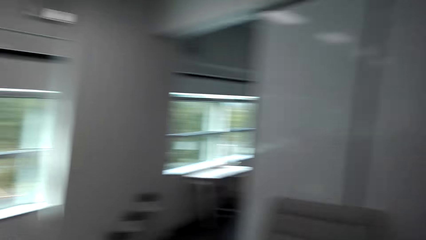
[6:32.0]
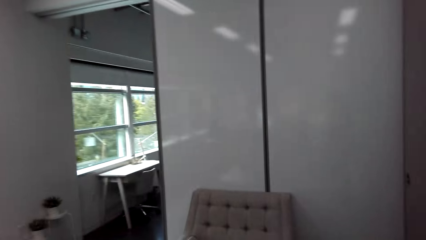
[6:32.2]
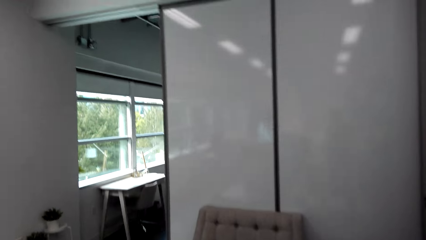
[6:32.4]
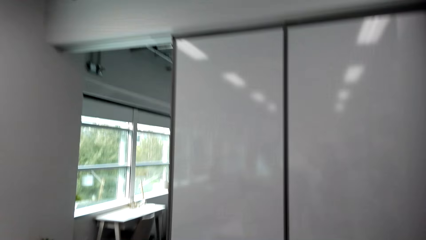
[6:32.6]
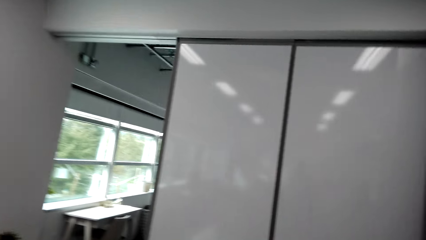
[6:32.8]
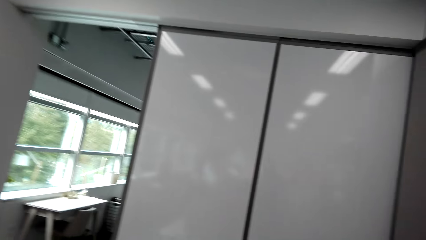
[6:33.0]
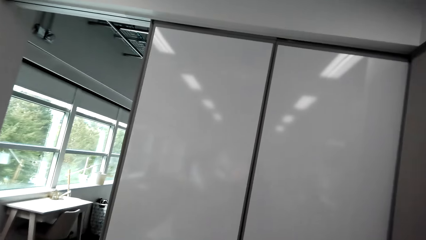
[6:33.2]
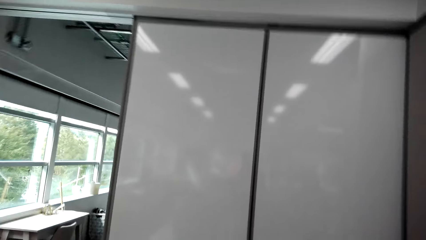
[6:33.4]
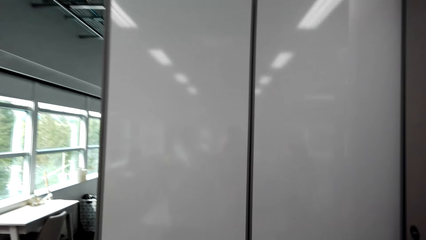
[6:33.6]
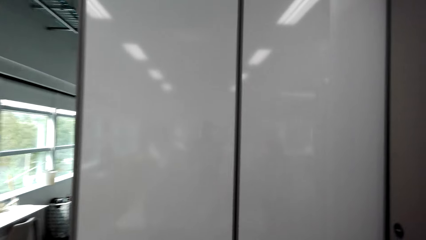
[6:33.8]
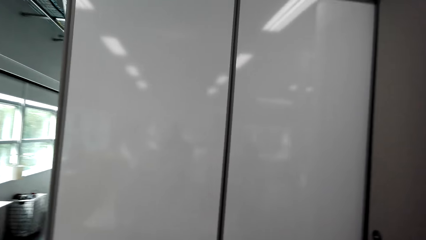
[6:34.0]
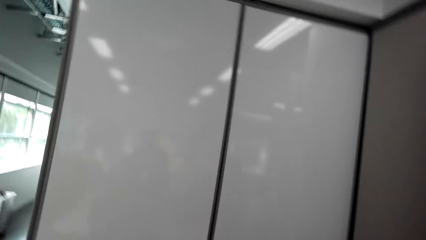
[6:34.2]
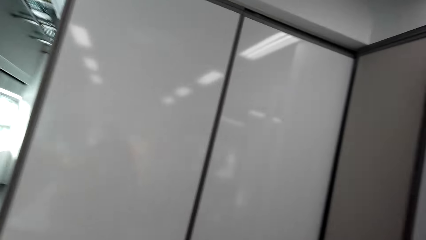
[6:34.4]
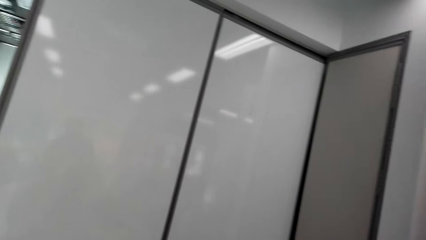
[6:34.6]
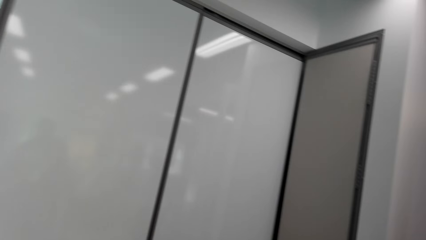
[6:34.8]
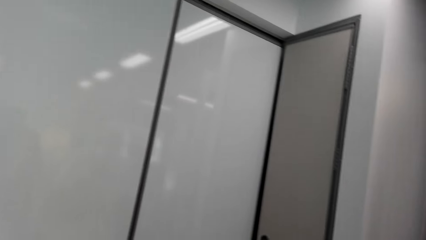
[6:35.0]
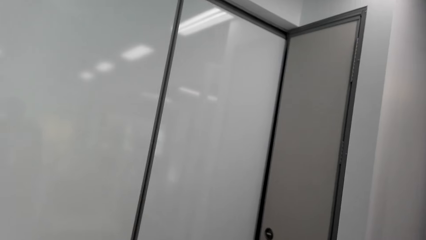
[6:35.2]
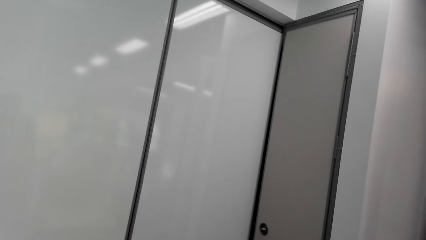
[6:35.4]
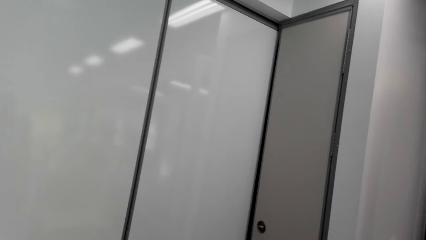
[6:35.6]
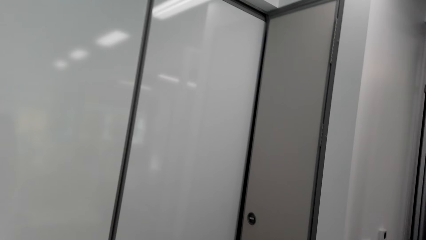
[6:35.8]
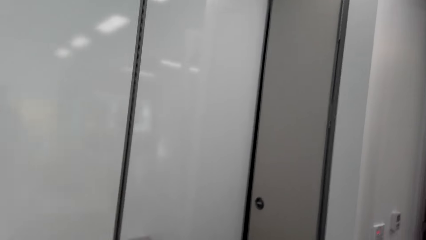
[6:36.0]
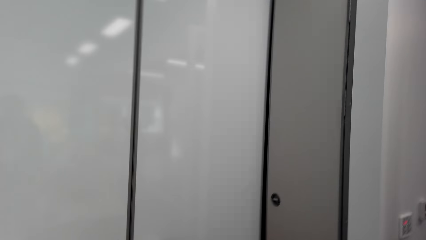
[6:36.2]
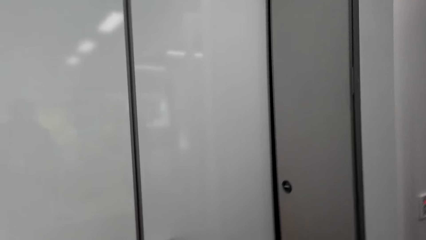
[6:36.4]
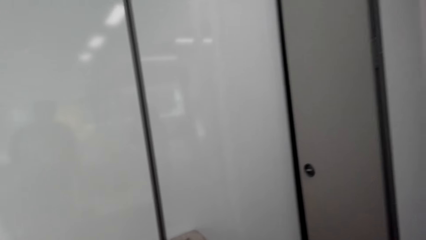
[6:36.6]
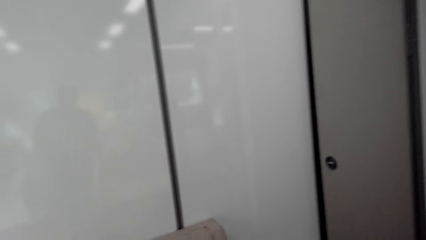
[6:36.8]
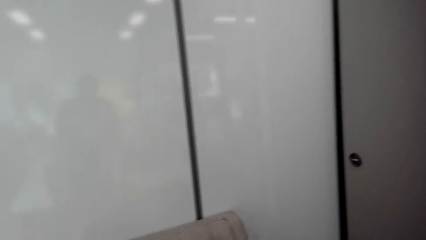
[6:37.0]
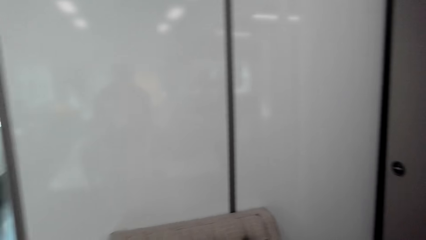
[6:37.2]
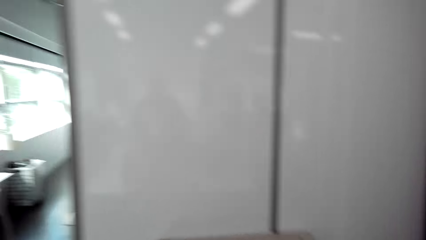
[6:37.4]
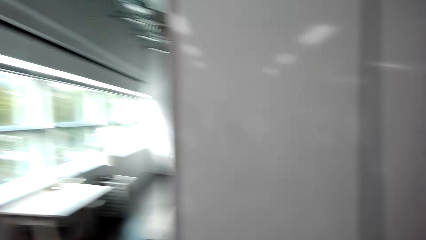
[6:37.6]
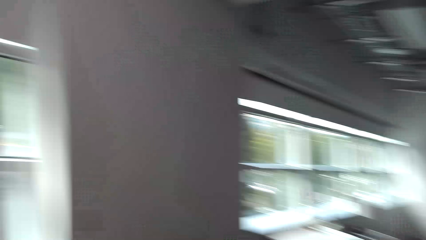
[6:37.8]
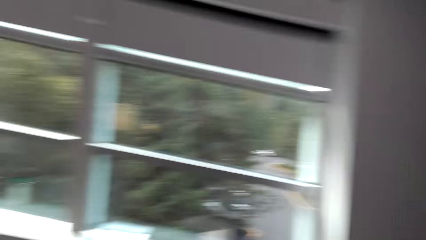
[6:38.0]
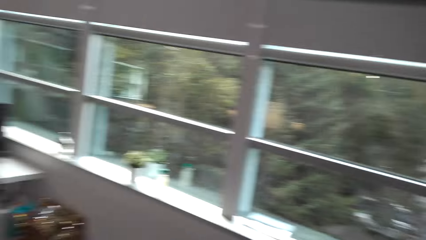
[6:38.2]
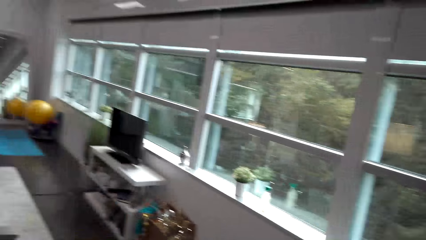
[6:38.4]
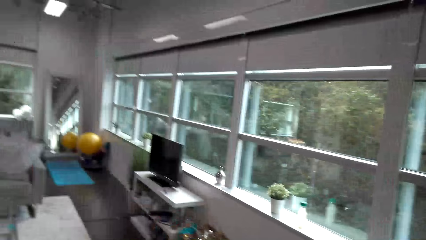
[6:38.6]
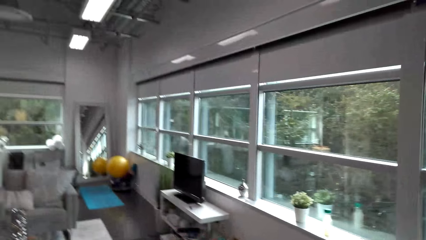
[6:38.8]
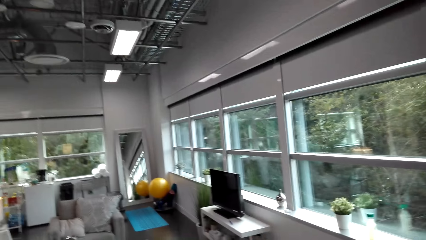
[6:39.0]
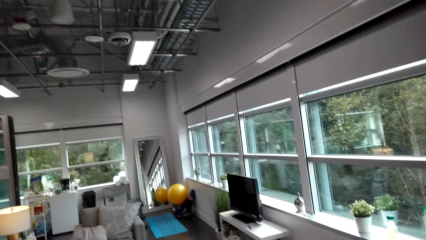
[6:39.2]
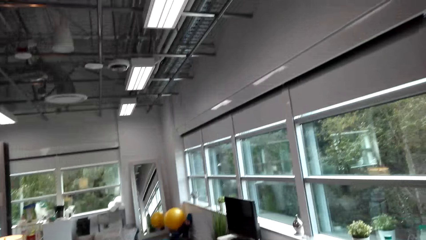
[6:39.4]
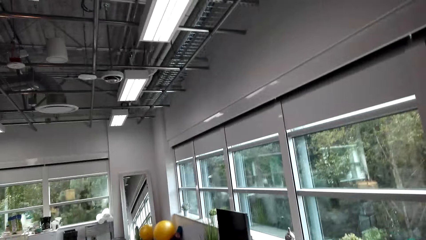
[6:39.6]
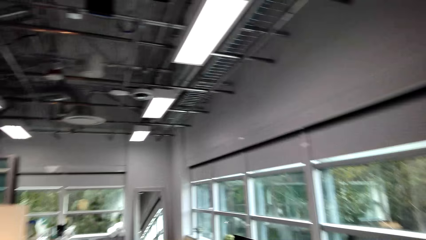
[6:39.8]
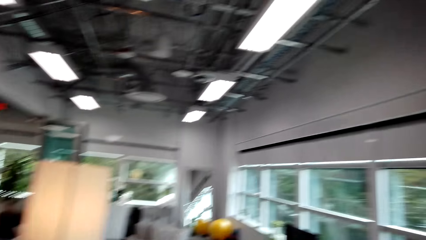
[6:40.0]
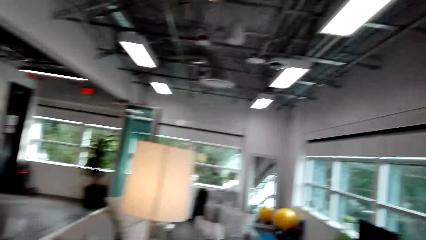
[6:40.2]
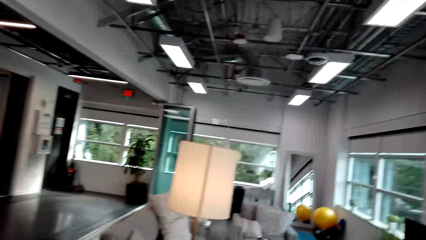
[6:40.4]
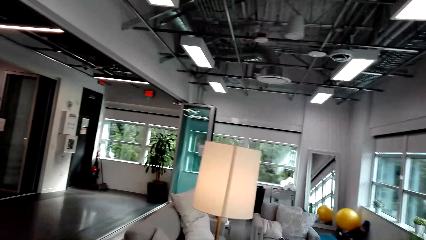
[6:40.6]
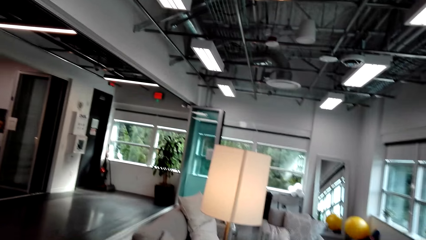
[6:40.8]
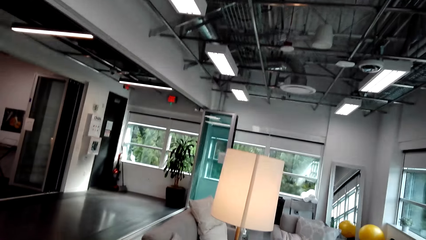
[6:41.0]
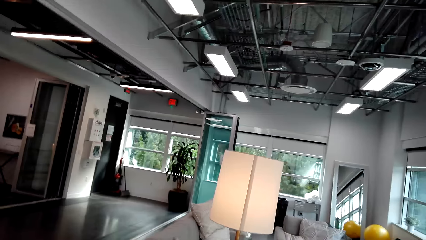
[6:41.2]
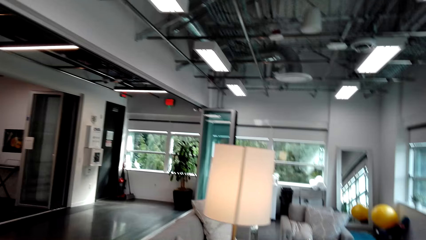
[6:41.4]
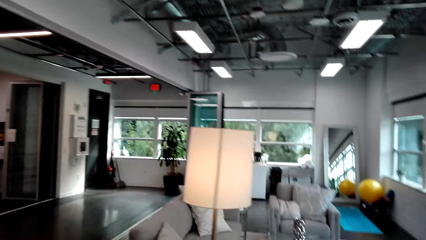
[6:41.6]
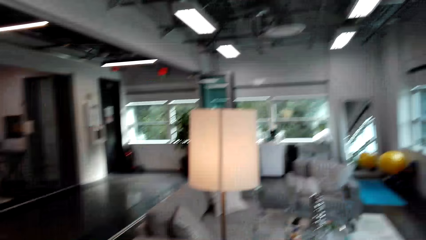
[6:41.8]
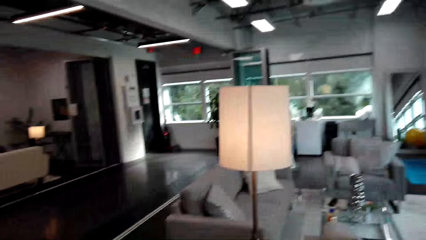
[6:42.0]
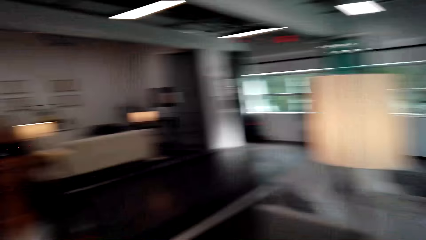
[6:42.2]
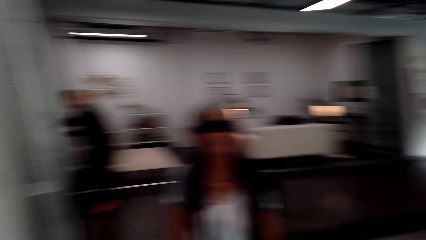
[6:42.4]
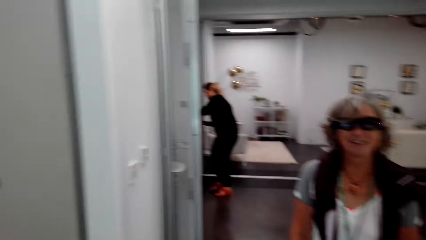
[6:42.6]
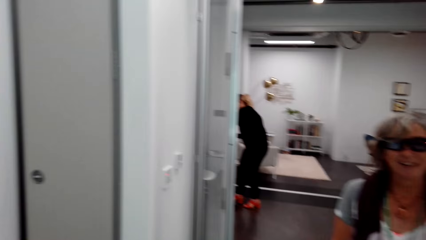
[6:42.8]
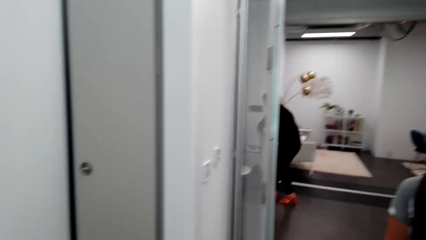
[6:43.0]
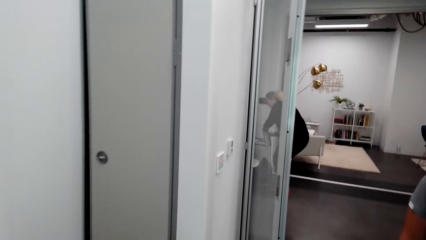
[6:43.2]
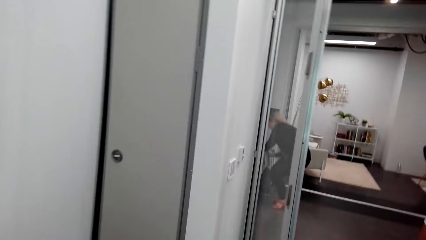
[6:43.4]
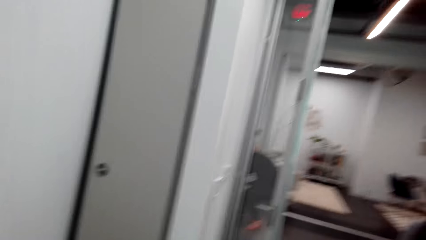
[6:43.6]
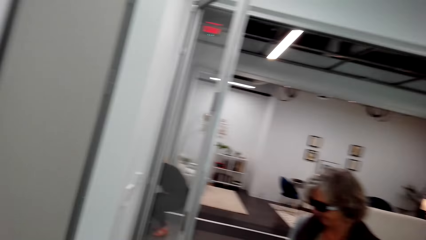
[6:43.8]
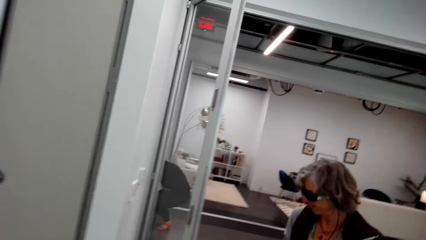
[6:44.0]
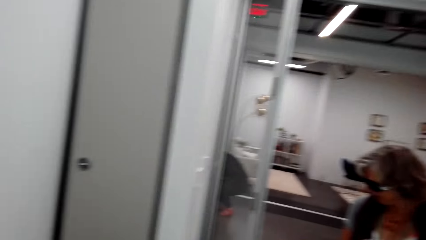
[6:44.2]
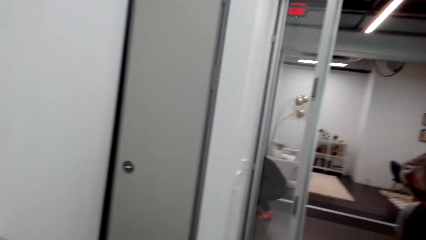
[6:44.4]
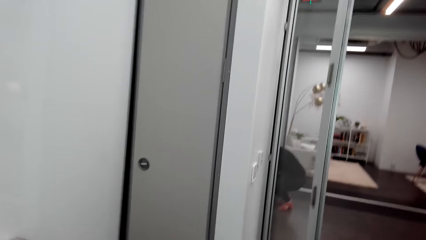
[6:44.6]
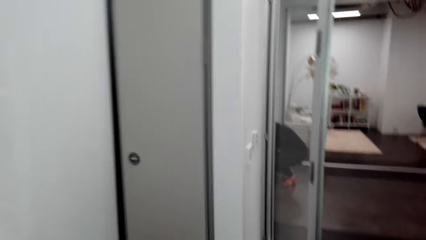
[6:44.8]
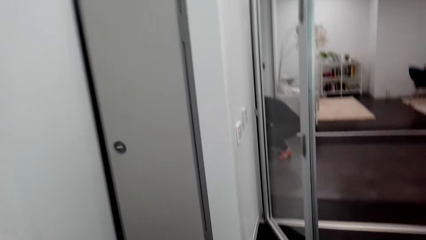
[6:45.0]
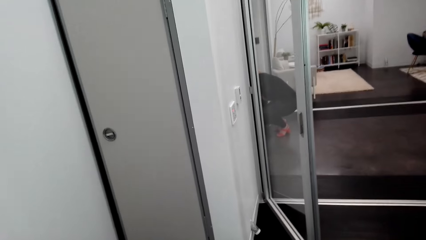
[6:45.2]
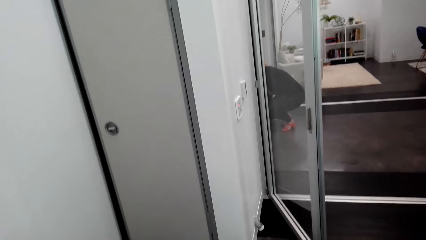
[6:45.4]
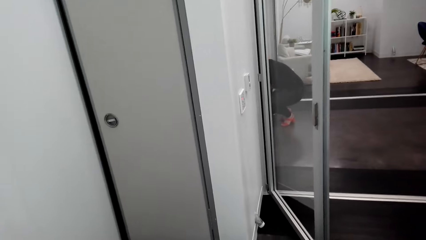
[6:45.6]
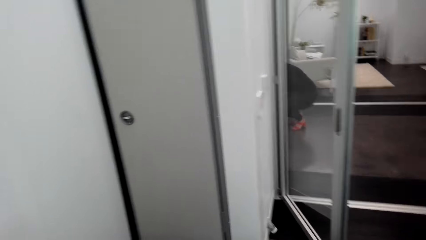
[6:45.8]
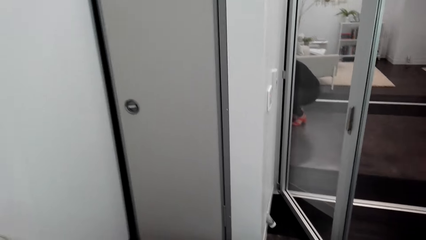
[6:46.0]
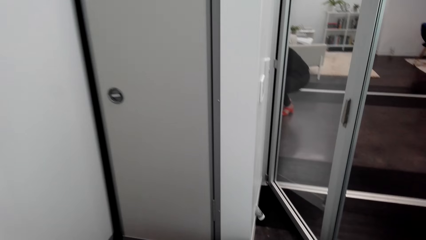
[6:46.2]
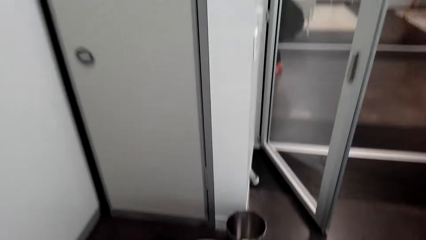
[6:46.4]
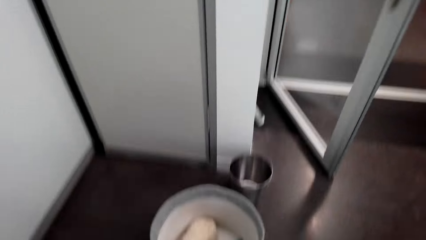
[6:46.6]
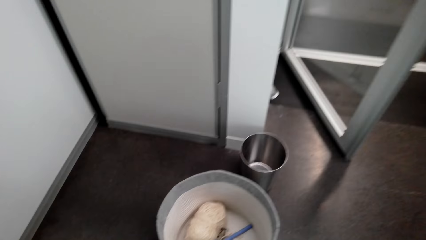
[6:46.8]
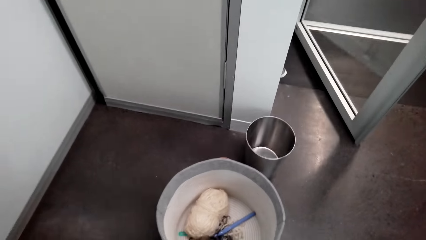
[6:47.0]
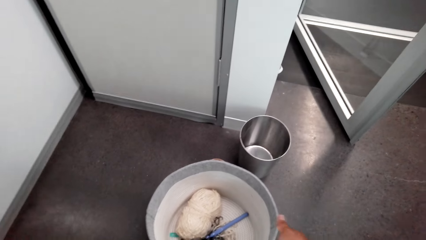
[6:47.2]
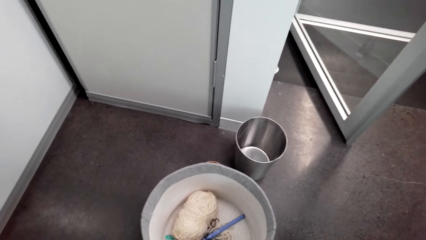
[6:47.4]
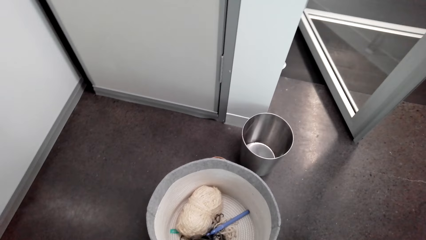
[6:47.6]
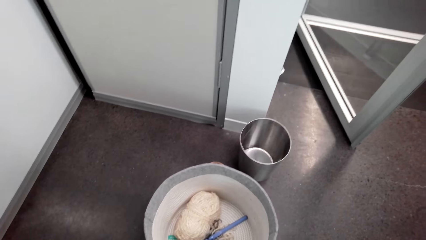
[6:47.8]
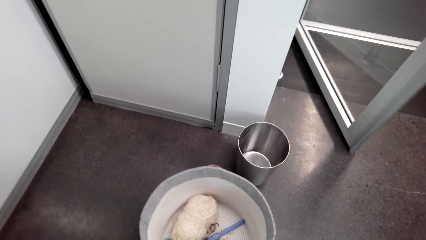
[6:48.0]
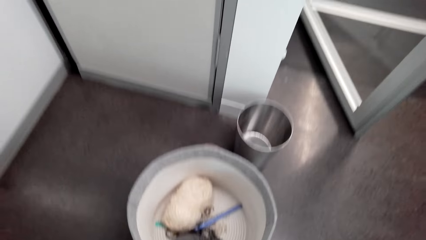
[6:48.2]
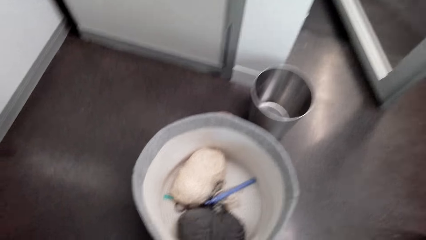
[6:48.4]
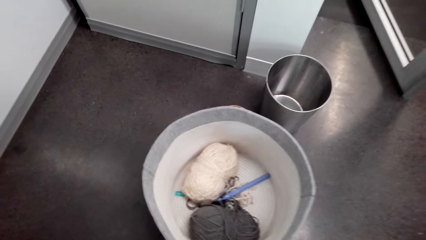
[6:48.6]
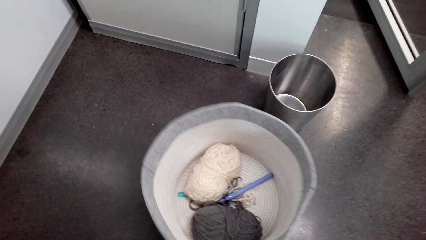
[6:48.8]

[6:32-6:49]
The camera wearer looks on the wall. They look around and talk with a lady. They look at the lady.
